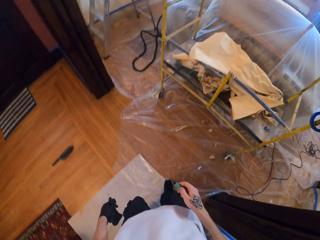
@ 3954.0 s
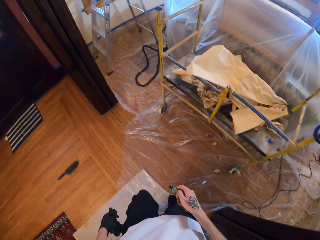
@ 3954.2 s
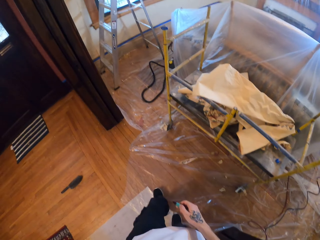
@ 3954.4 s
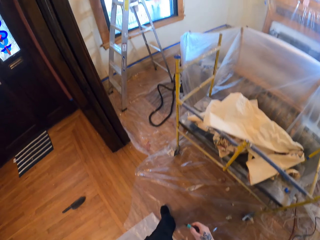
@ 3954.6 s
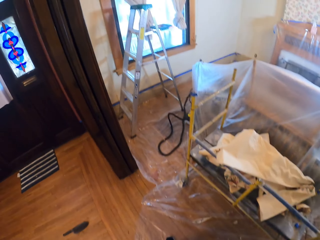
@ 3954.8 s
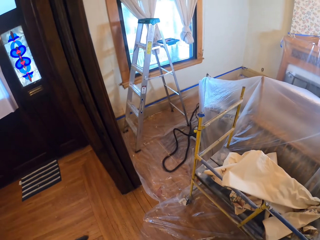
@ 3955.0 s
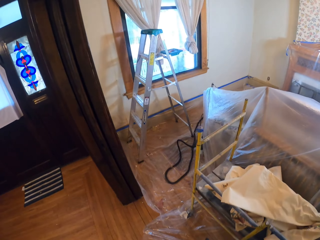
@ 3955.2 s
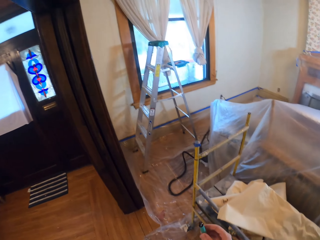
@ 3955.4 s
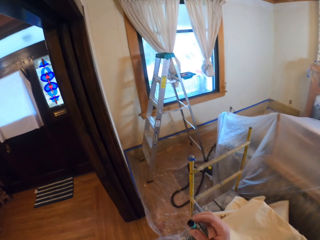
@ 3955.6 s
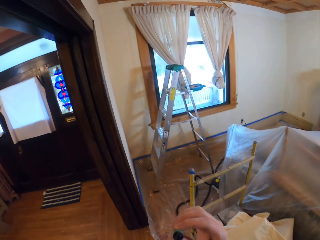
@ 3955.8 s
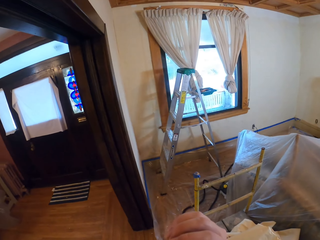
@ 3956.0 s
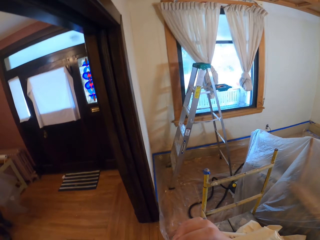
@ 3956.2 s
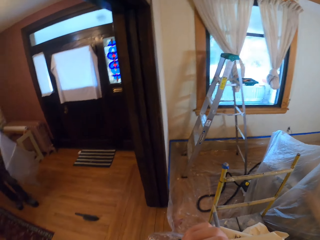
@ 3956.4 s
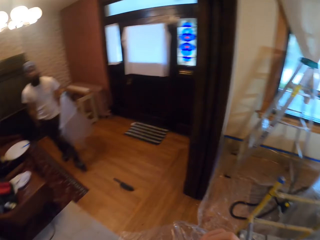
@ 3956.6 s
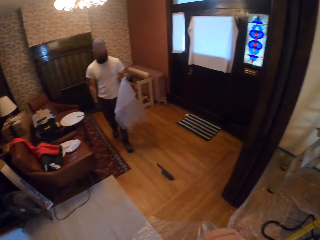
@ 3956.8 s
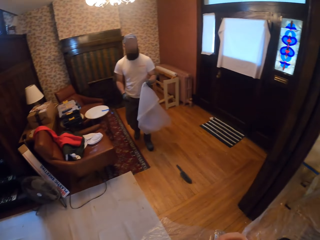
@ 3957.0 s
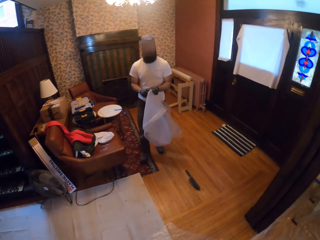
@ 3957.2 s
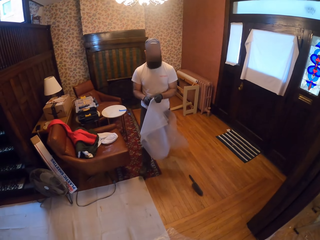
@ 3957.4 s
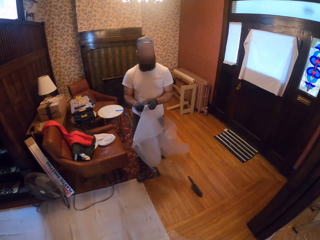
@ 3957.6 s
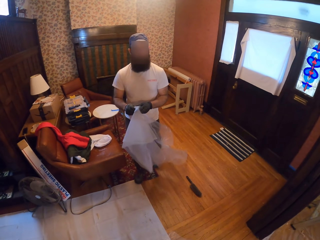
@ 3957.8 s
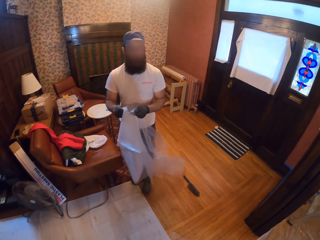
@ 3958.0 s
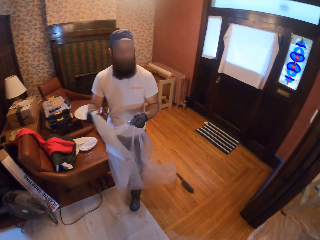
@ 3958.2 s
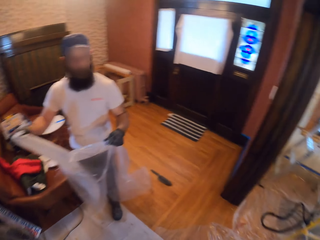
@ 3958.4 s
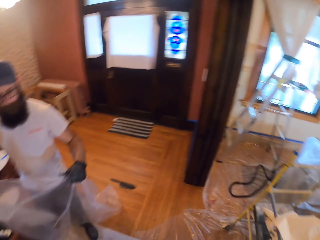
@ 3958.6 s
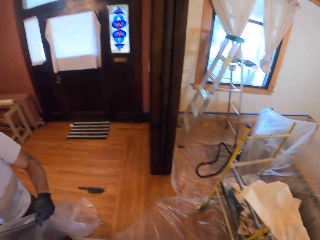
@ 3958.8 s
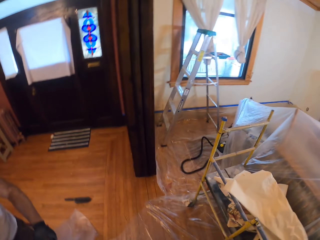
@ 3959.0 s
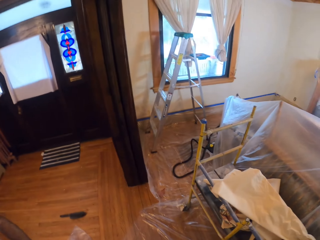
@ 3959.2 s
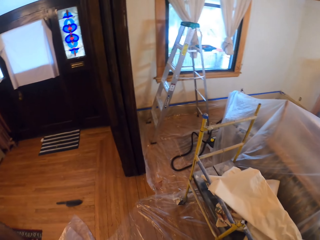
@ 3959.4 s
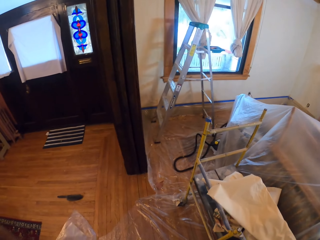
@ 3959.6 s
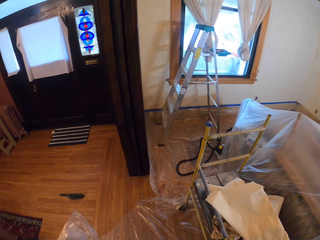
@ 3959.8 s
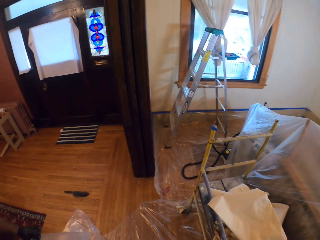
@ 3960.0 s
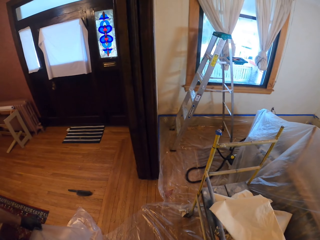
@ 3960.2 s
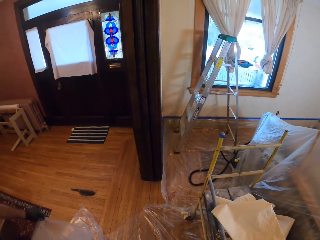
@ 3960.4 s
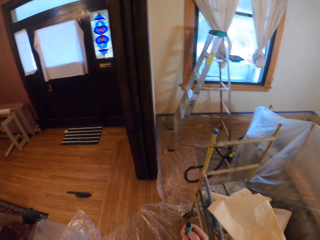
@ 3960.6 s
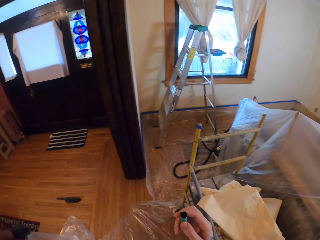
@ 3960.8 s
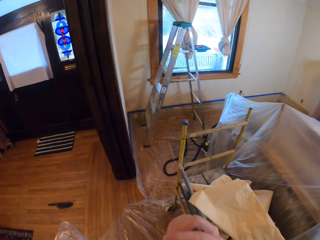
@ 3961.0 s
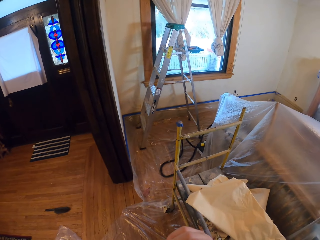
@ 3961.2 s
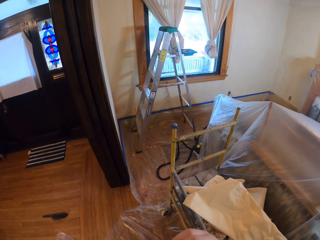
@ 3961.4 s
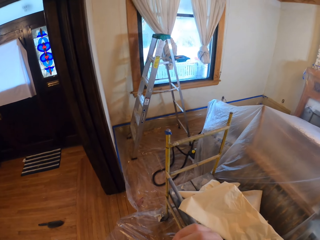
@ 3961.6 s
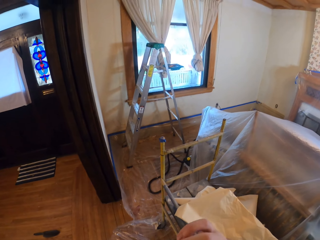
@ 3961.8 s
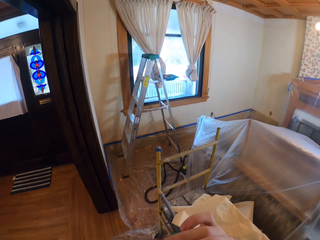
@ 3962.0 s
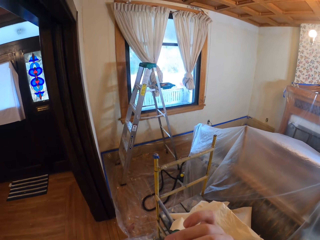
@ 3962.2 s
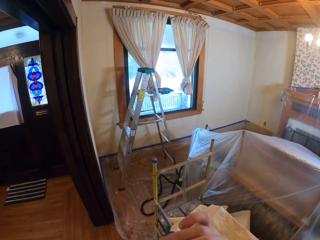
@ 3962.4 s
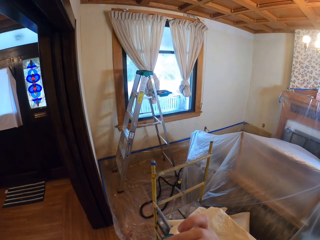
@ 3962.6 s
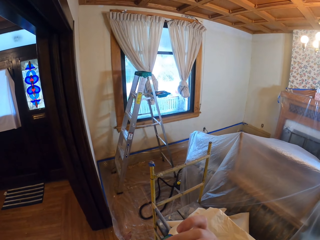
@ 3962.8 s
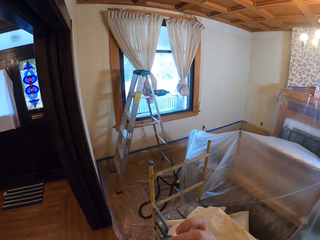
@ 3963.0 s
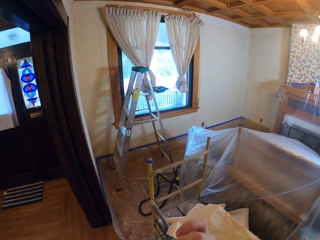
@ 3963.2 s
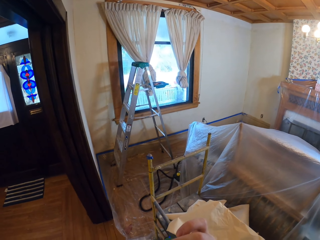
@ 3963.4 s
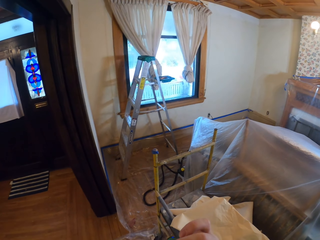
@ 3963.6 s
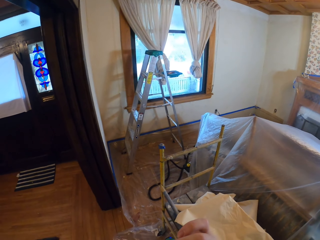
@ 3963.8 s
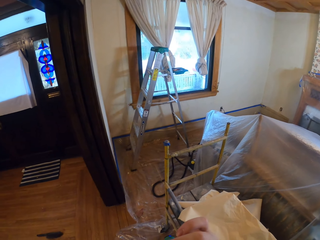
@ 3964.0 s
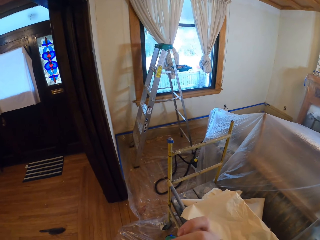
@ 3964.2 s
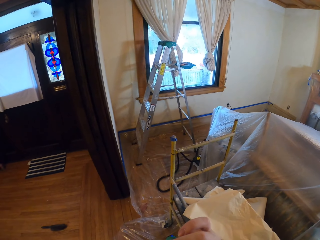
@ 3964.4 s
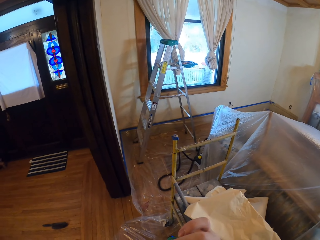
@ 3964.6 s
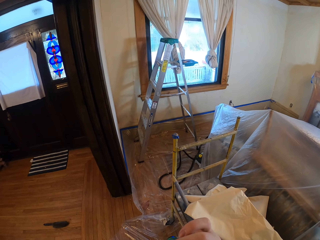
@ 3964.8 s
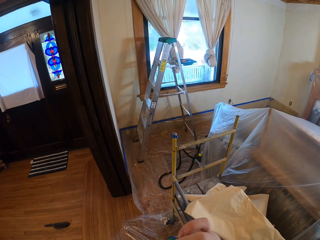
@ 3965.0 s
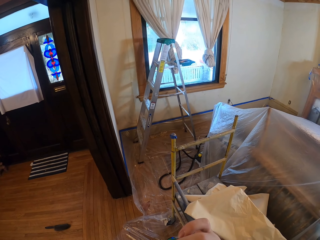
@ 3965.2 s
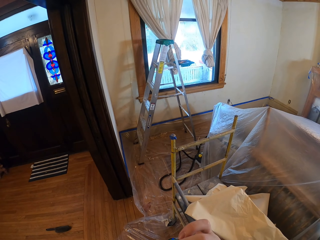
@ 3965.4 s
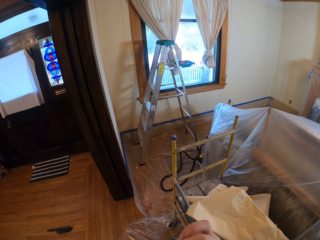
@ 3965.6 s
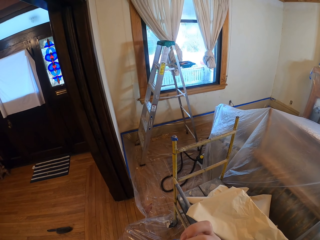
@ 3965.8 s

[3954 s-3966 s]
The camera wearer puts a cigarette in the mouth and smokes. A man carries a polyester lining in his hands. The man walks away with the plastic paper. The camera wearer looks around. They put the cigarette in the mouth and smoke.

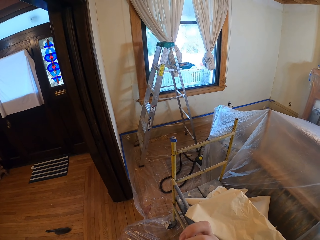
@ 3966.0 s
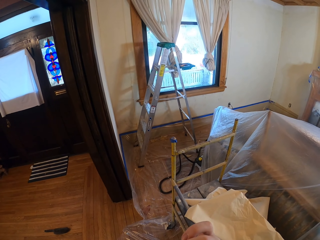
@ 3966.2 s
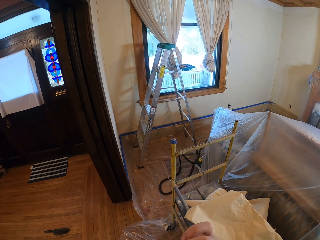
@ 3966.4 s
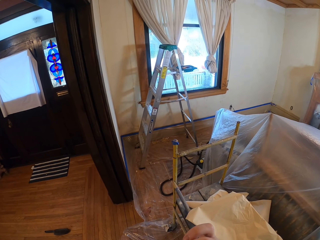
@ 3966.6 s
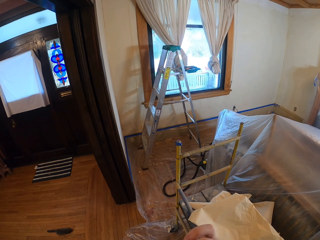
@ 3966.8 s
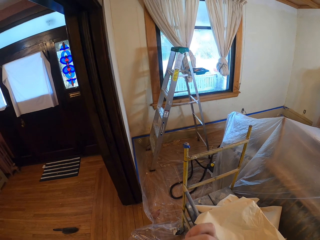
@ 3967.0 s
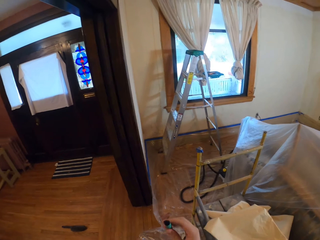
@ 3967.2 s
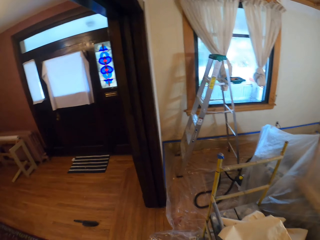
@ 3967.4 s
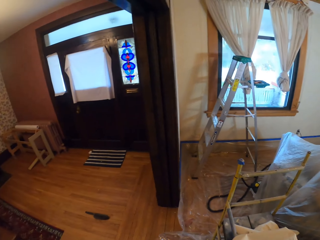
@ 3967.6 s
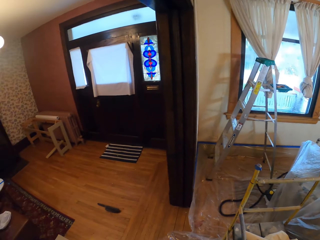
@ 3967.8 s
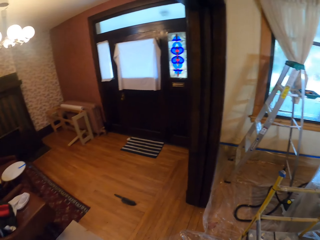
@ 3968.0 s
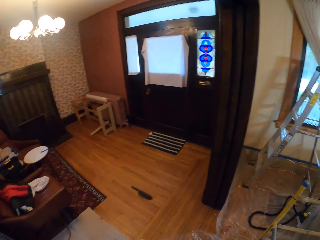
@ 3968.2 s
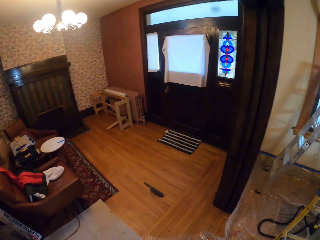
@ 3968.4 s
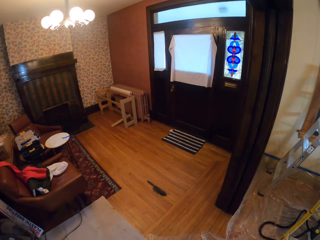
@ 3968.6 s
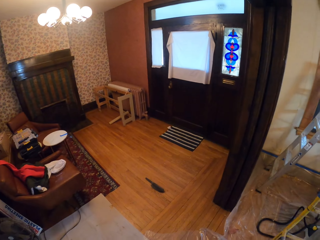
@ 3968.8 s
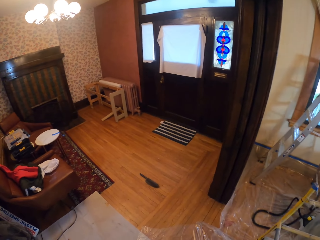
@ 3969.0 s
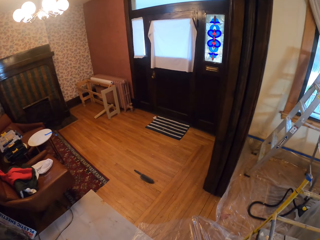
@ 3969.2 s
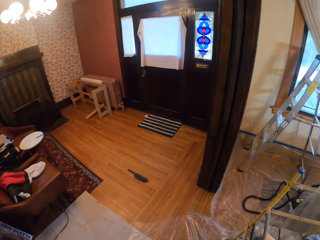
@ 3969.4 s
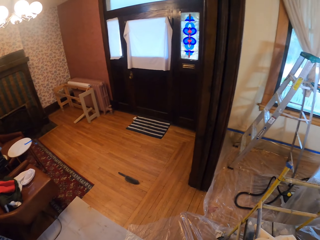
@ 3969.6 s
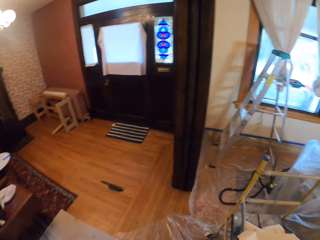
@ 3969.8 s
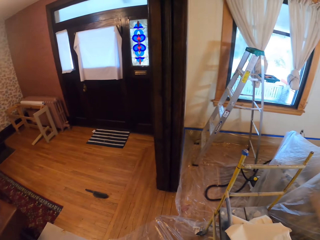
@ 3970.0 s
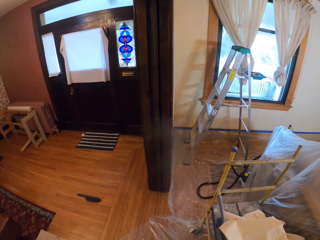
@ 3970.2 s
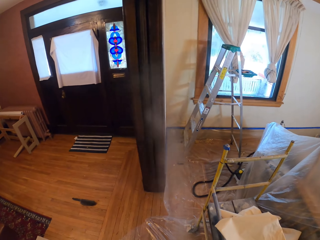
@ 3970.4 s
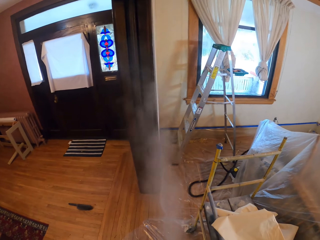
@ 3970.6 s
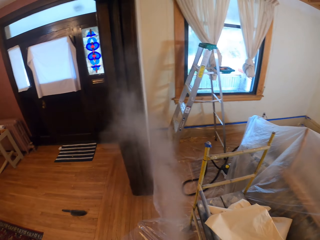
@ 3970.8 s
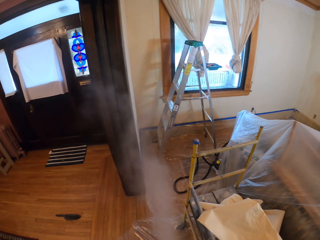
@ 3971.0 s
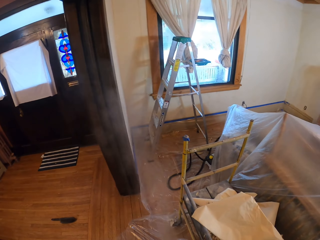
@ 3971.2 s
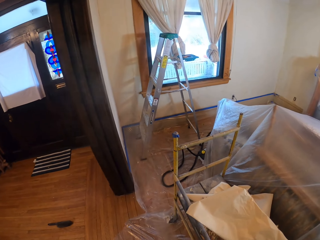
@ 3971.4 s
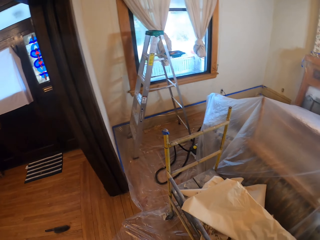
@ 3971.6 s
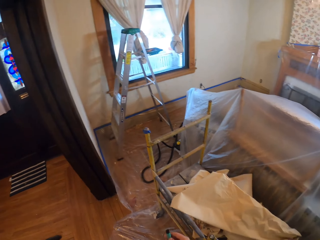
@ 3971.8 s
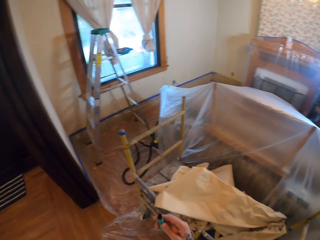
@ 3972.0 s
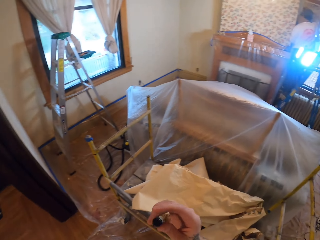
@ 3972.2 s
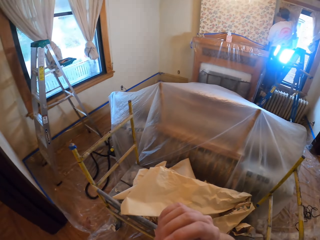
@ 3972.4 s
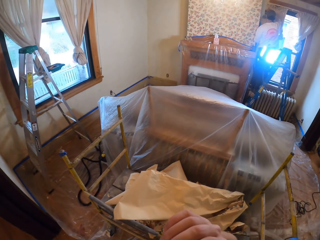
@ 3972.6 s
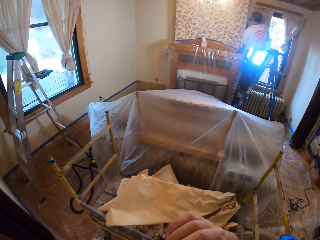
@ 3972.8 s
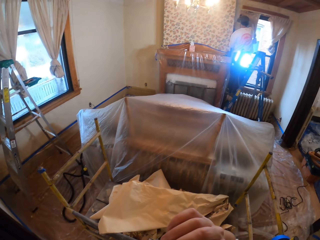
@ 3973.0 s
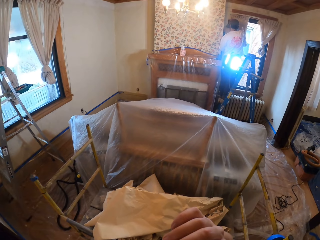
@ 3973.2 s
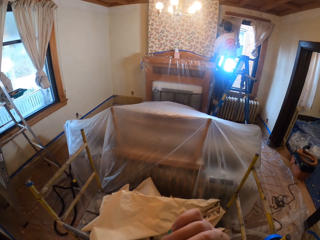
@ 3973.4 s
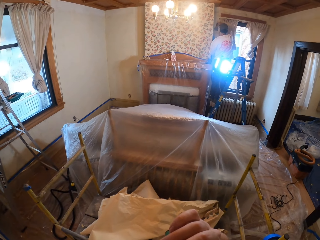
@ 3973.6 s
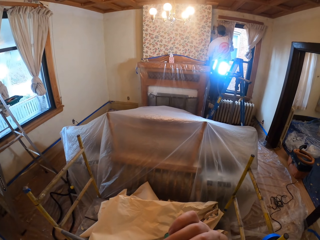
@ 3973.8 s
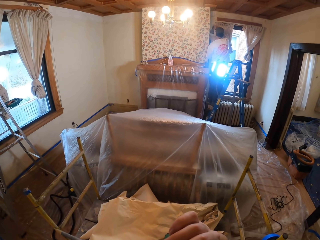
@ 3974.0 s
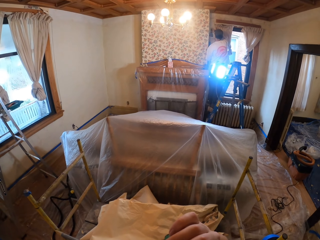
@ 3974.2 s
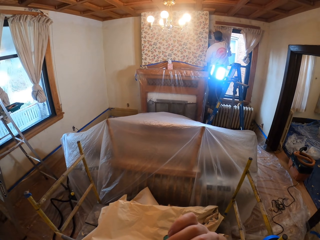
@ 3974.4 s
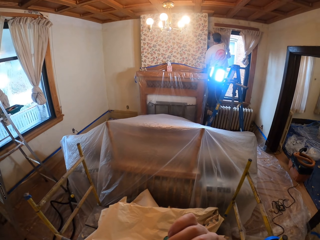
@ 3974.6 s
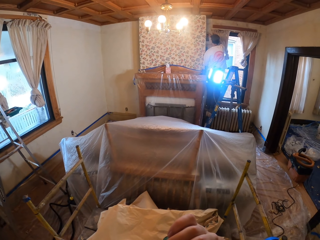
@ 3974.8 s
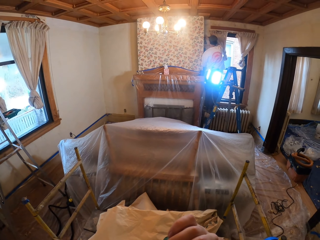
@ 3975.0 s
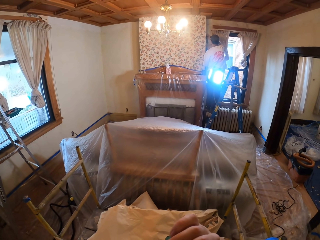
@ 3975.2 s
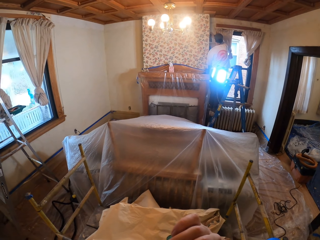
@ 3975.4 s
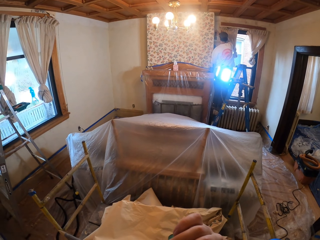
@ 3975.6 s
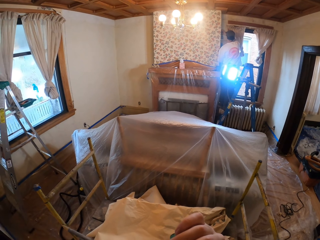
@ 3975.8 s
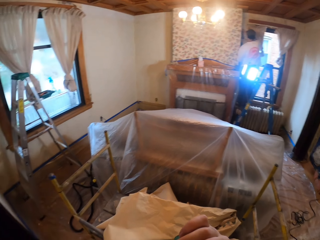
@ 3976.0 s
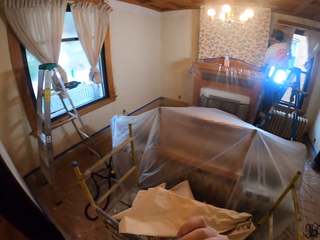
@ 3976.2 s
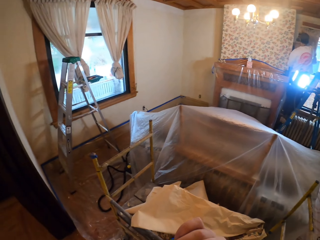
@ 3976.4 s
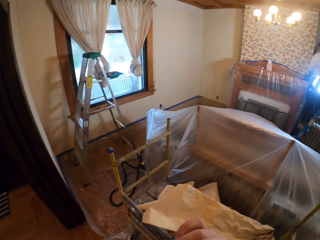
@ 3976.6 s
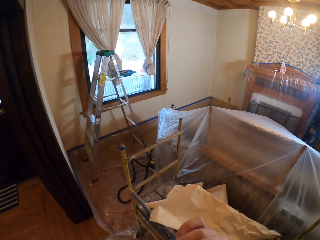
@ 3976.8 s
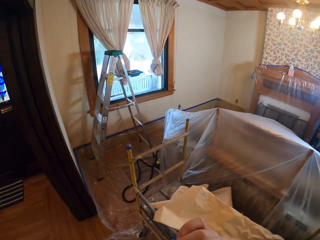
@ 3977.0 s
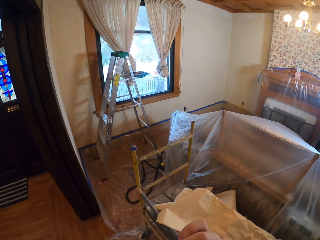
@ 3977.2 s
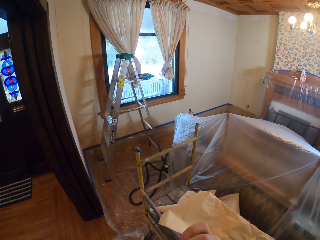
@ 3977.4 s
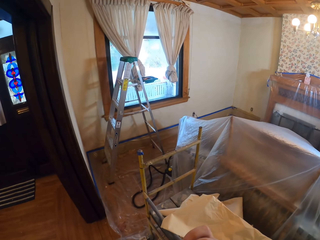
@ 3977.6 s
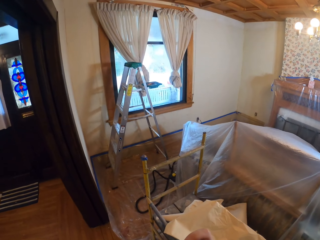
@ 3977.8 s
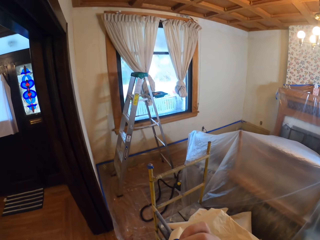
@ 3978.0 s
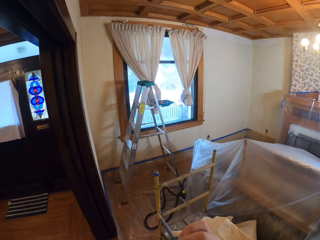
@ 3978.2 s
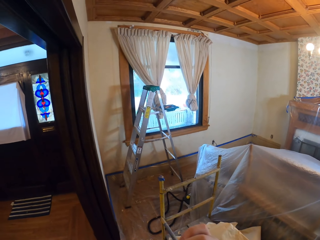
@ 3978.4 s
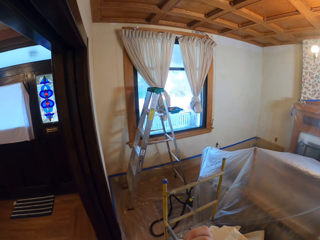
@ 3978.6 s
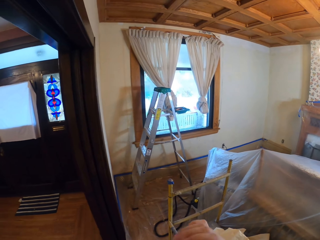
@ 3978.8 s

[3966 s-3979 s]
The camera wearer exhales smoke. They put a cigarette in the mouth.
